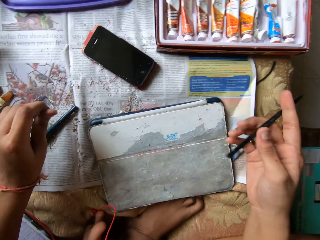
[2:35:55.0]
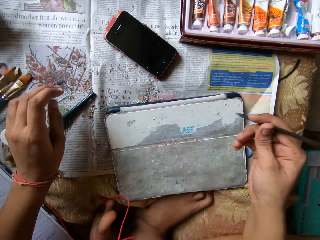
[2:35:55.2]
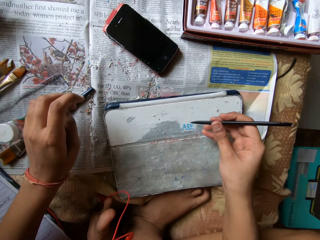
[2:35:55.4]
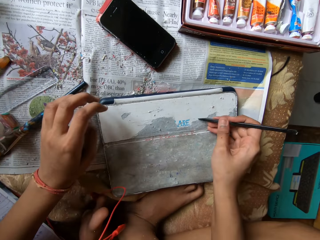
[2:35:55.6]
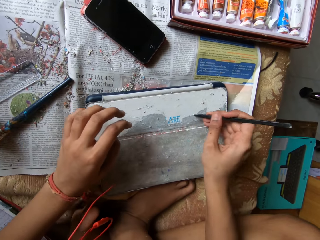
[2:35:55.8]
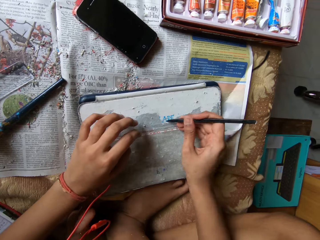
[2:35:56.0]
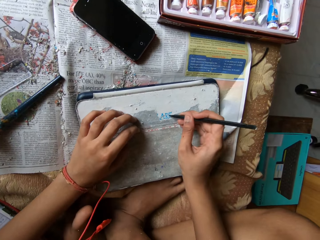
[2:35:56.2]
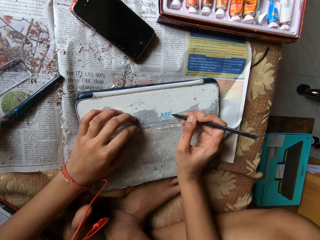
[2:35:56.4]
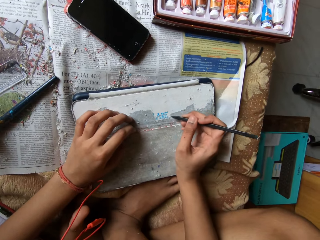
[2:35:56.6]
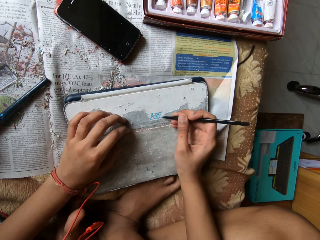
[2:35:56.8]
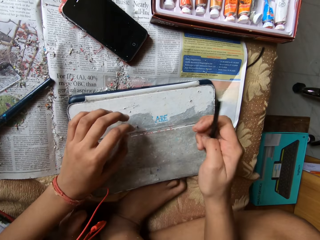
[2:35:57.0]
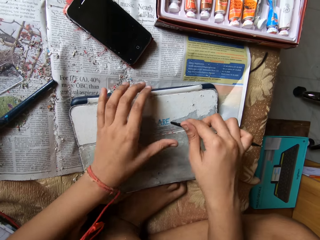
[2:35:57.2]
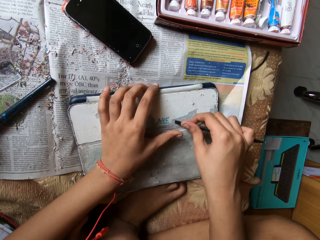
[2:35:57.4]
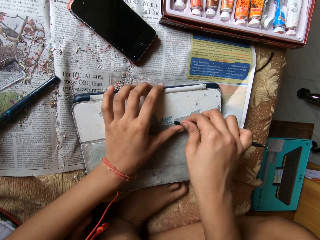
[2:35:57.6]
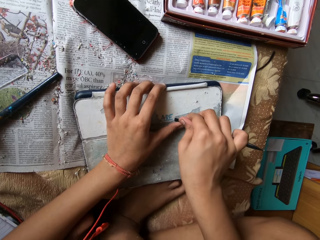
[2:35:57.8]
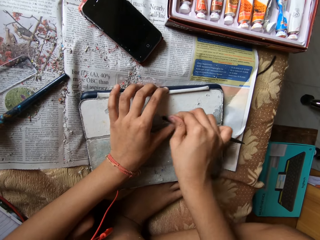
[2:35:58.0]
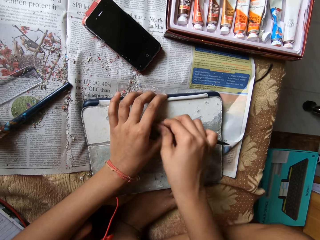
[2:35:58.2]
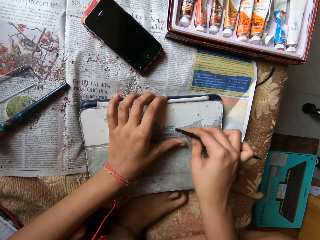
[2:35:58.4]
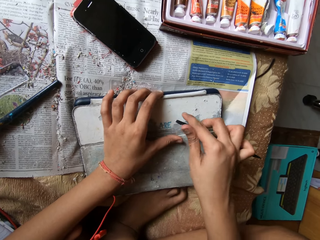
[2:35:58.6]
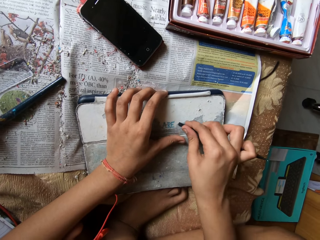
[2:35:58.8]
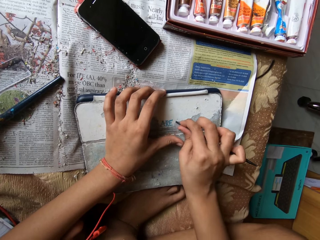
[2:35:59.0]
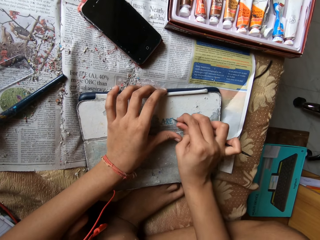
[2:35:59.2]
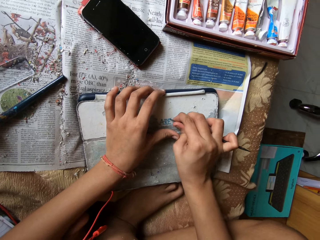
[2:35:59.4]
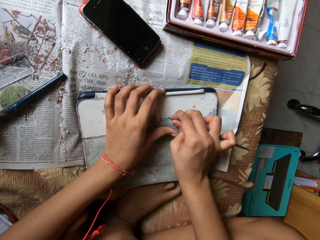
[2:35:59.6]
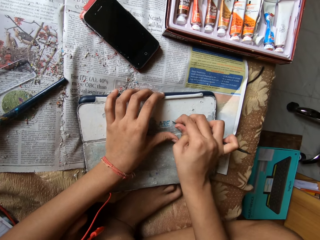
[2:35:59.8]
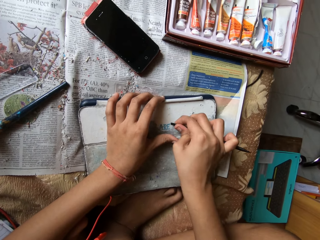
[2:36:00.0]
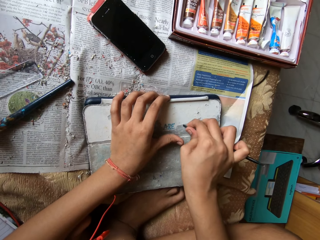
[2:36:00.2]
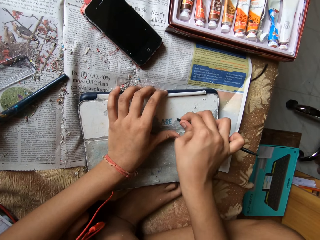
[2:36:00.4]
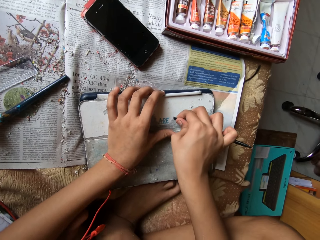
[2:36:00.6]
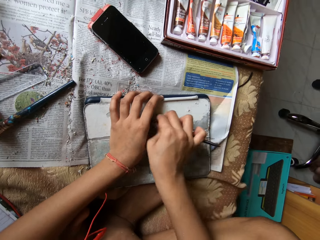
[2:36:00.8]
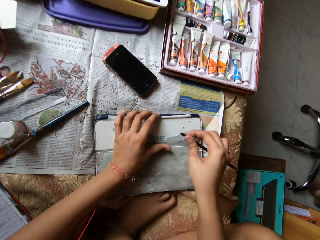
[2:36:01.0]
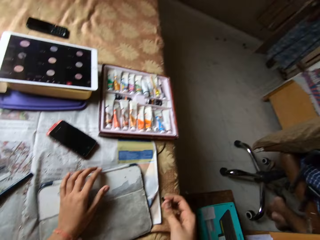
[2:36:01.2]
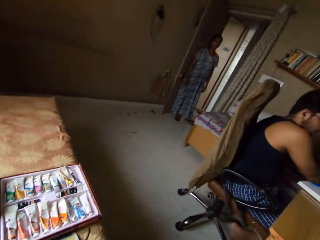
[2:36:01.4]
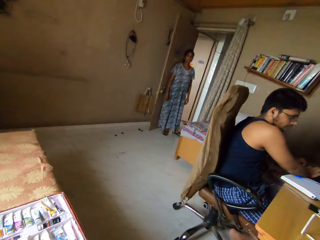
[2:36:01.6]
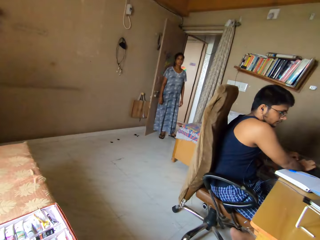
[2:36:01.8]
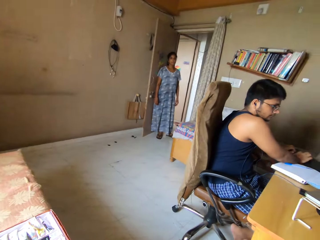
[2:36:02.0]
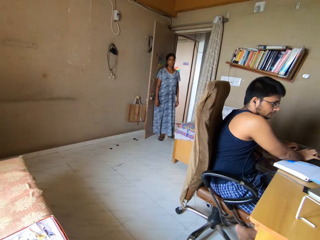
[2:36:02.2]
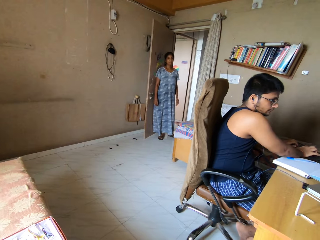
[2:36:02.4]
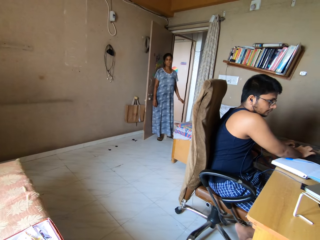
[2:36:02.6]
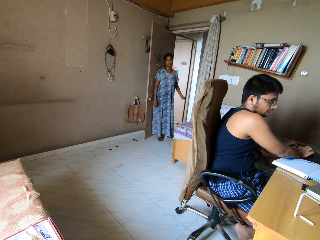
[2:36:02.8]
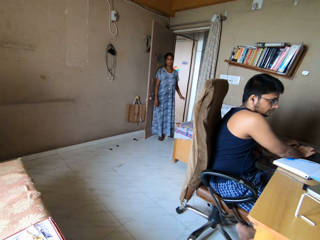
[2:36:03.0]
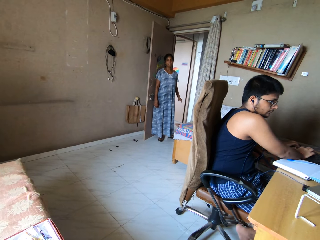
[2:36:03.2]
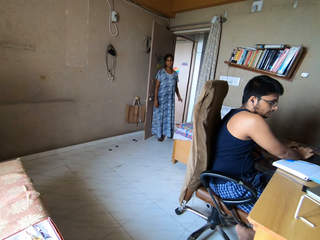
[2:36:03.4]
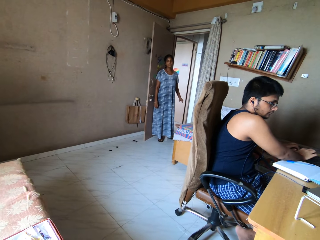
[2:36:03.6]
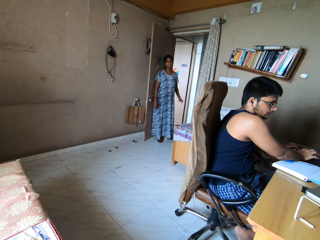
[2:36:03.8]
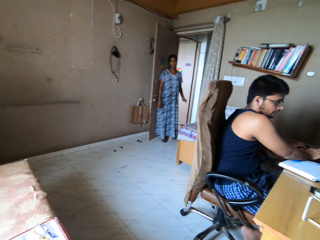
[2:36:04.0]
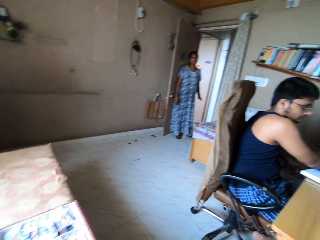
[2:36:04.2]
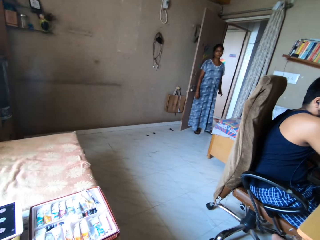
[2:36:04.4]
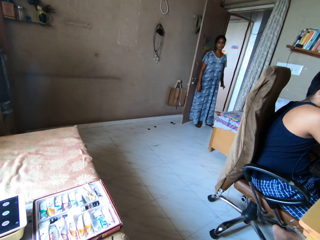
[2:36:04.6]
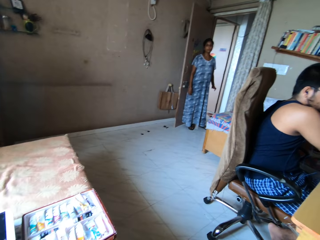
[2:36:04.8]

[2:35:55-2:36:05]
The camera wearer scrapes the tablet pouch on the bed with the scraper pen in her right hand. She places her left hand on the tablet pouch on the bed. She scrapes the tablet pouch on the bed with the scraper pen in her right hand. She interacts with a woman. A man presses a keyboard on the table with his hands. The camera wearer talks to the woman and looks at the woman.

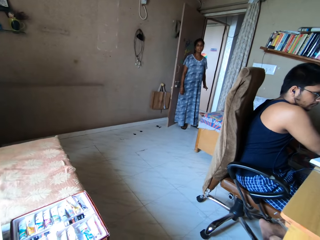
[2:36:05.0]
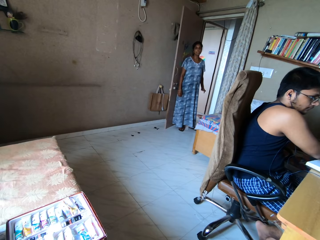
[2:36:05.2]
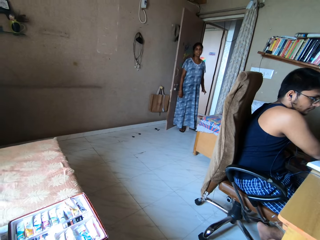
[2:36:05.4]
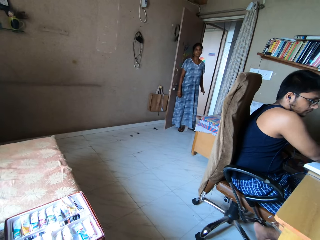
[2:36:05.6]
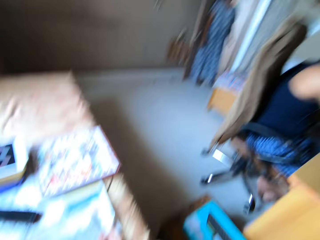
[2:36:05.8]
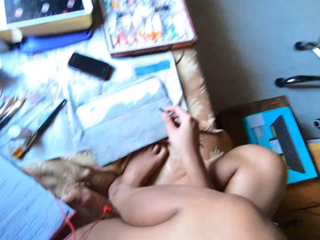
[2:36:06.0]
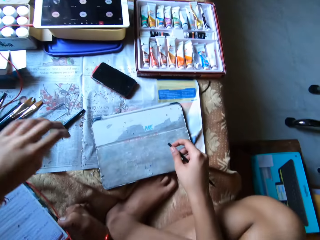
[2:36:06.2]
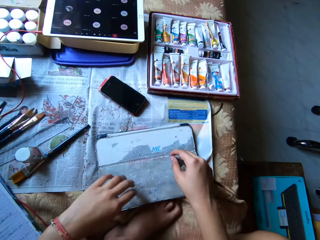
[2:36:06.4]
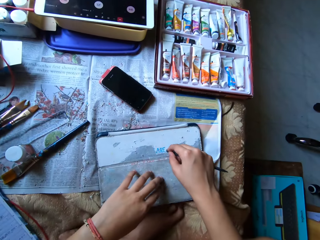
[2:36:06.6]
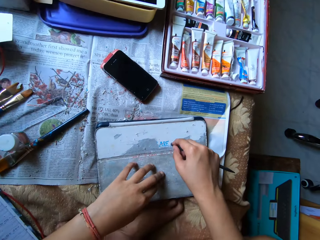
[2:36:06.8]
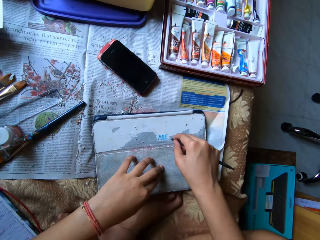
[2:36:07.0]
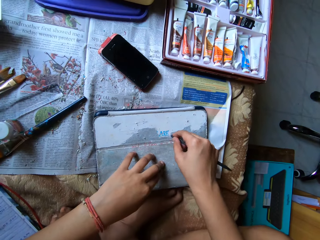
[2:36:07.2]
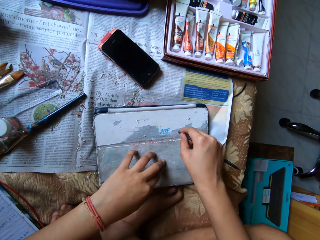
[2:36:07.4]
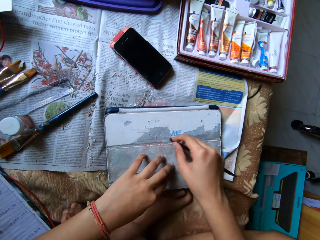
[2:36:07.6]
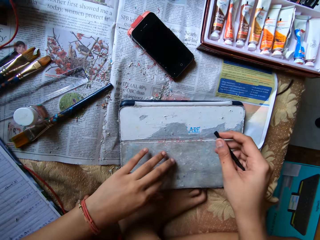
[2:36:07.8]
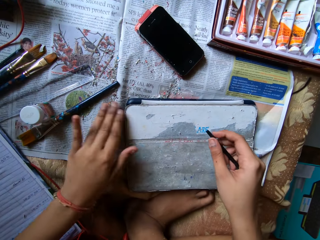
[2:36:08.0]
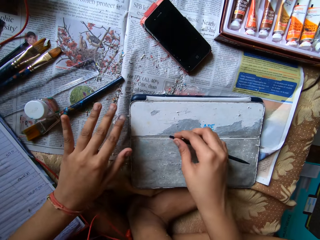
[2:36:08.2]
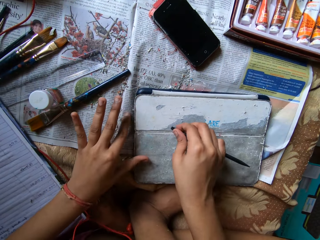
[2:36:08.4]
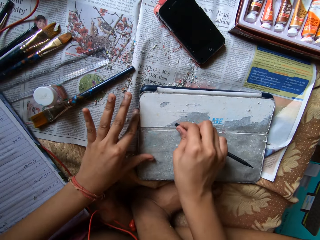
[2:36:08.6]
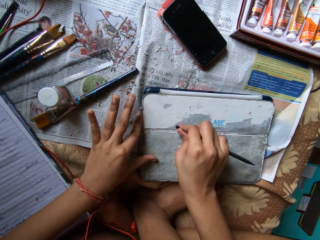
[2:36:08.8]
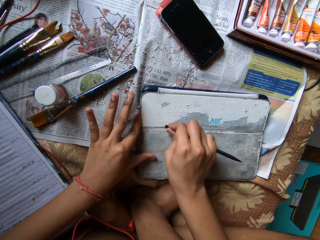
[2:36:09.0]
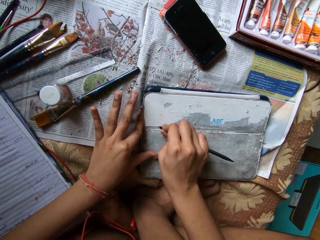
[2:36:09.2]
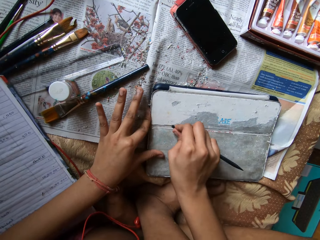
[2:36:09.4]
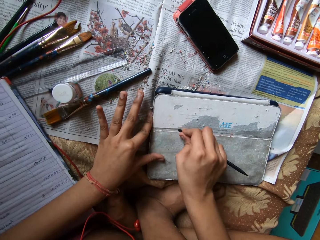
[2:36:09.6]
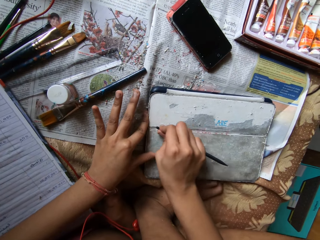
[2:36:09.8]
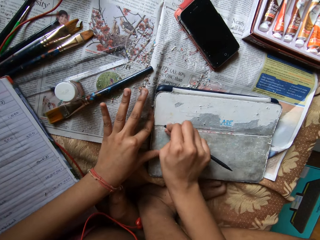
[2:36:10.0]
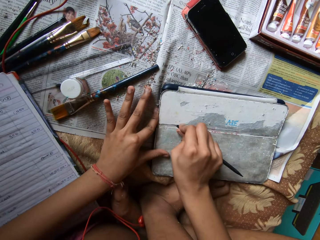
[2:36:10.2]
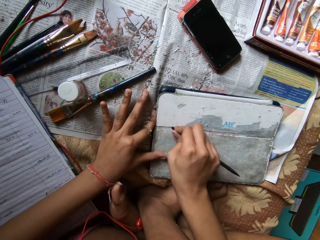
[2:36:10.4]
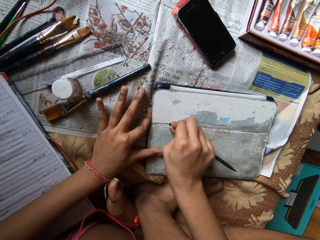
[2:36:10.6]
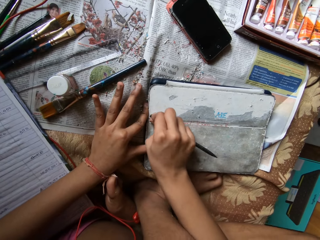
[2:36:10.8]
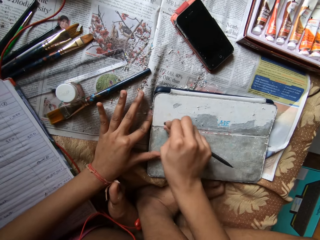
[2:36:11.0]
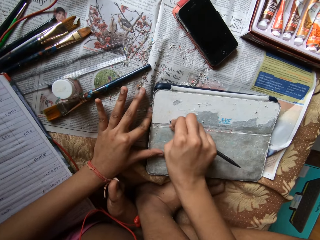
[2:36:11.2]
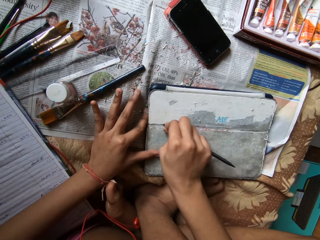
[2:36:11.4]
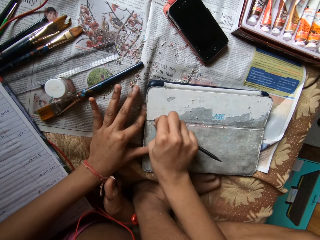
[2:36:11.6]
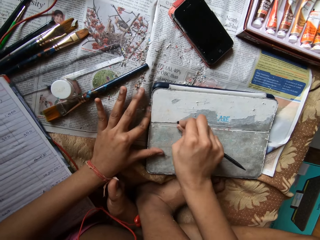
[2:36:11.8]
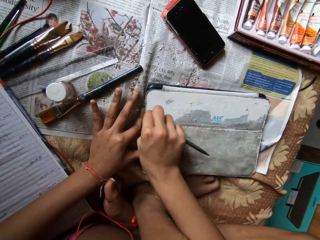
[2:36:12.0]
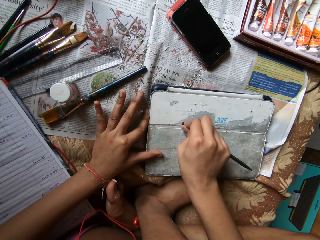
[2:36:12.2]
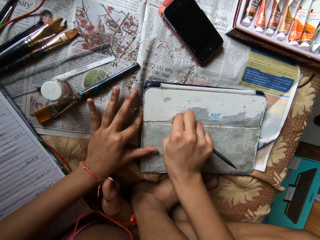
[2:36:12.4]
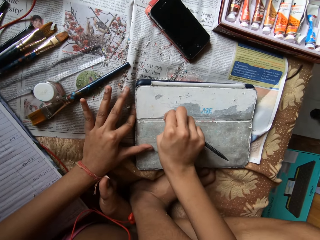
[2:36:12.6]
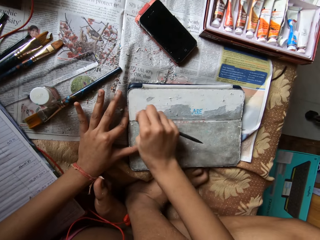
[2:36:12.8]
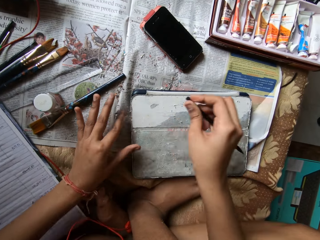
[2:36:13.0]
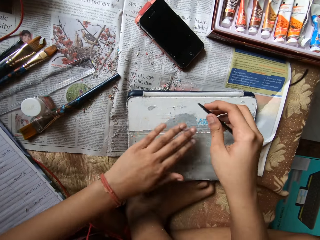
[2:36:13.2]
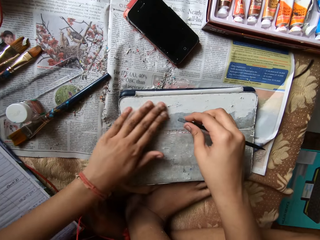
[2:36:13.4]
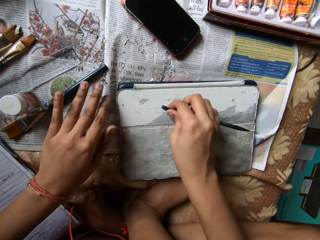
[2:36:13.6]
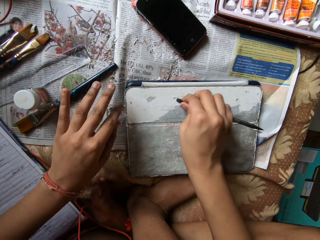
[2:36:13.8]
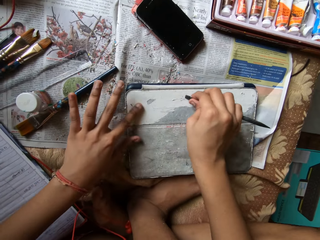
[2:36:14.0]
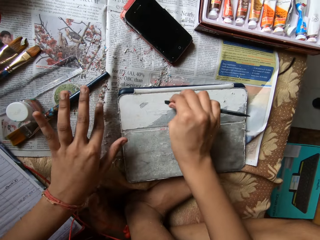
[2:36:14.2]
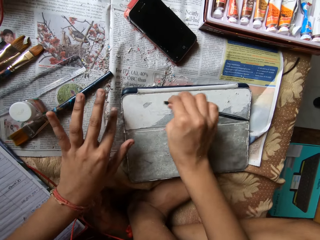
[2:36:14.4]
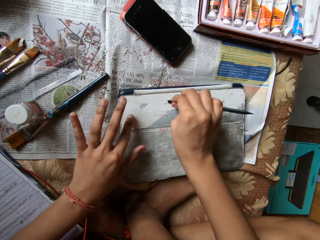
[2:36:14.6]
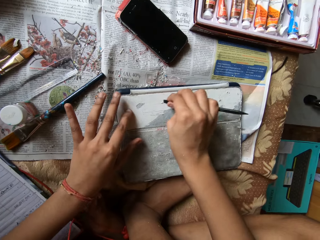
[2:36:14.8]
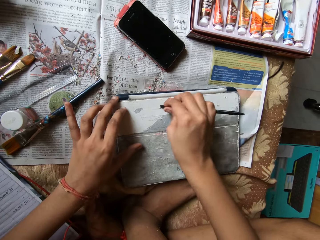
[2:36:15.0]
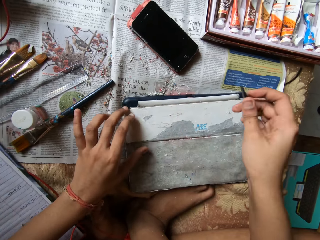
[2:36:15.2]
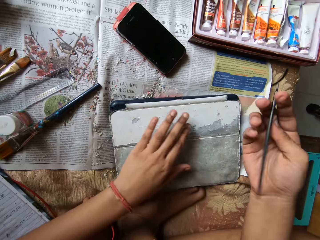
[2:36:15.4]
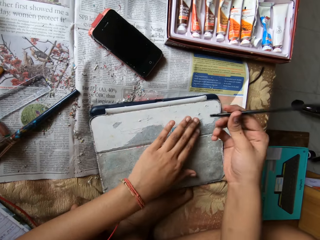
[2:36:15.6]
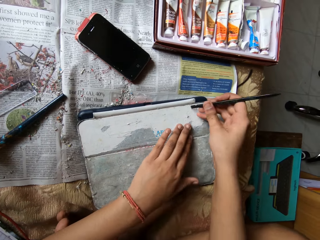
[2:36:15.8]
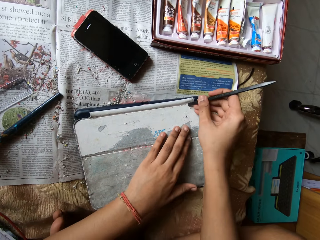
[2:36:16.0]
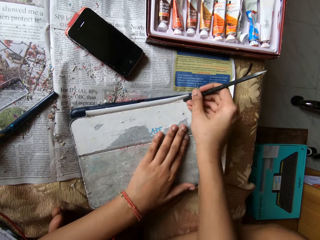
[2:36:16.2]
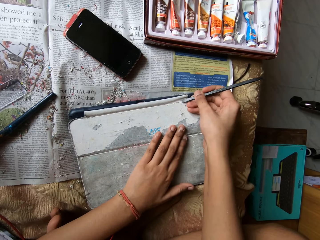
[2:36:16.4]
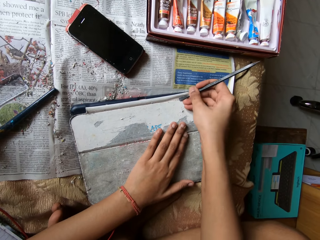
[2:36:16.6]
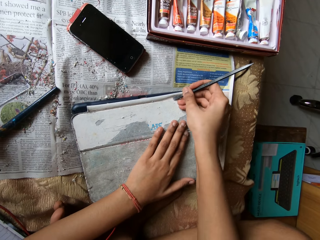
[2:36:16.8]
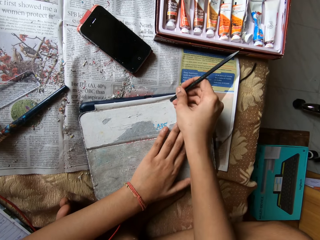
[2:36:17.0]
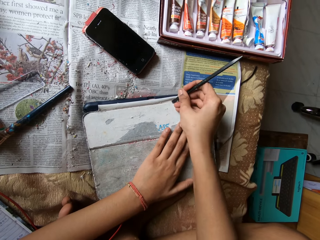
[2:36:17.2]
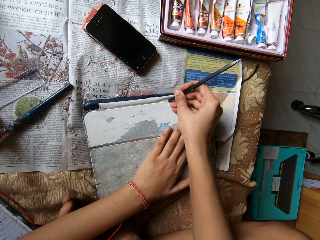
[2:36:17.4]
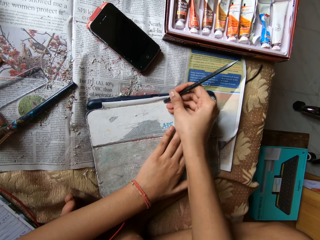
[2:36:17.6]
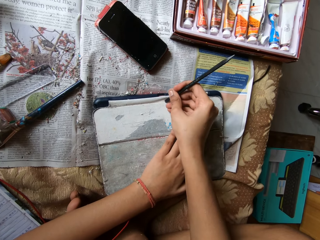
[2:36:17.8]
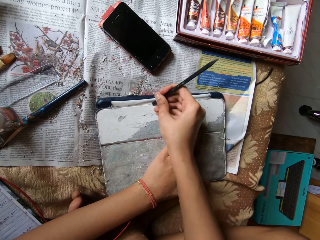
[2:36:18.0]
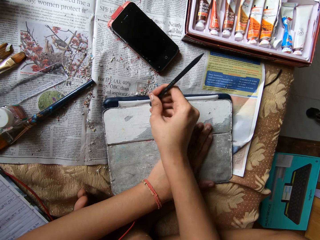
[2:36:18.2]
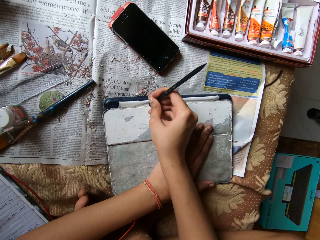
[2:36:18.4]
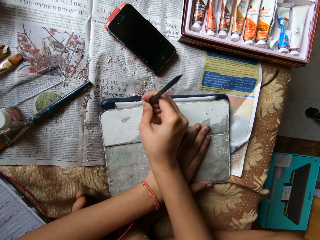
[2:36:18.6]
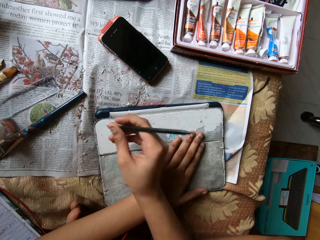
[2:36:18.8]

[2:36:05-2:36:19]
The camera wearer scrapes the tablet pouch on the bed with the scraper pen in her right hand. She places her left hand on the tablet pouch on the bed. She looks at the tablet cover. She wipes the tablet pouch on the bed with her left hand. She scrapes the tablet pouch on the bed with the scraper pen in her right hand. She wipes the tablet pouch on the bed with her left hand. She scrapes the tablet pouch on the bed with the scraper pen in her right hand. She places her left hand on the tablet pouch on the bed. She wipes the tablet. She scrapes the tablet pouch on the bed with the scraper pen in her right hand.
